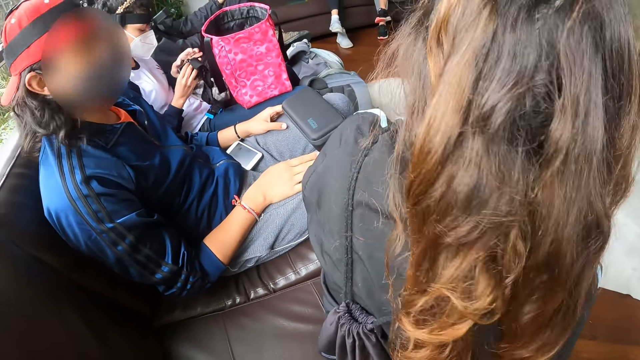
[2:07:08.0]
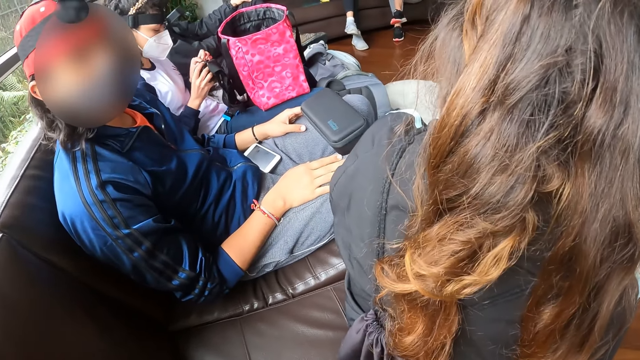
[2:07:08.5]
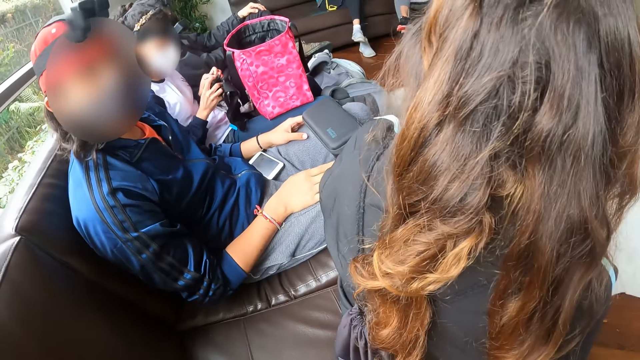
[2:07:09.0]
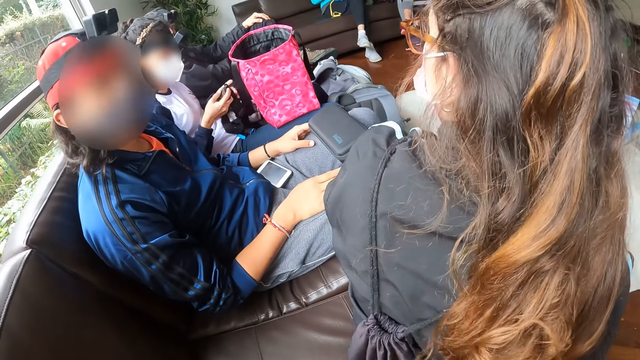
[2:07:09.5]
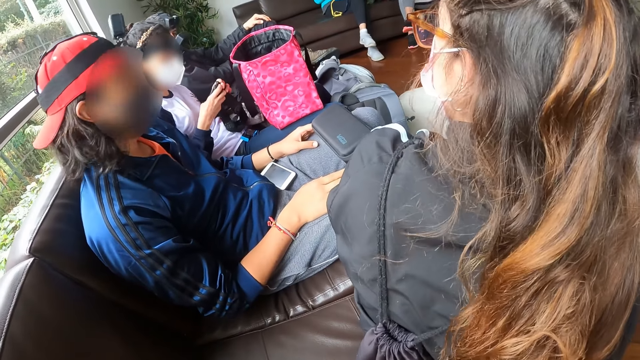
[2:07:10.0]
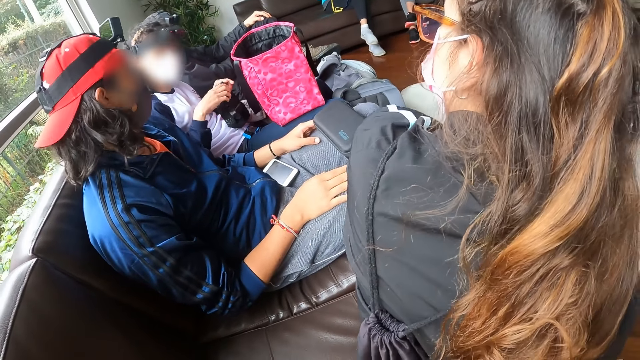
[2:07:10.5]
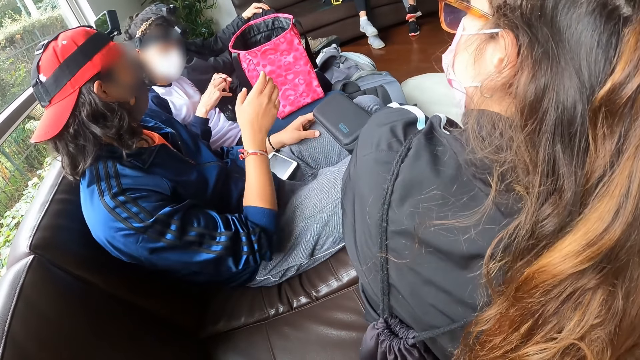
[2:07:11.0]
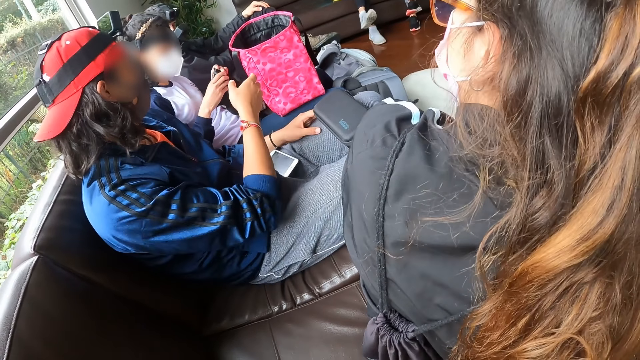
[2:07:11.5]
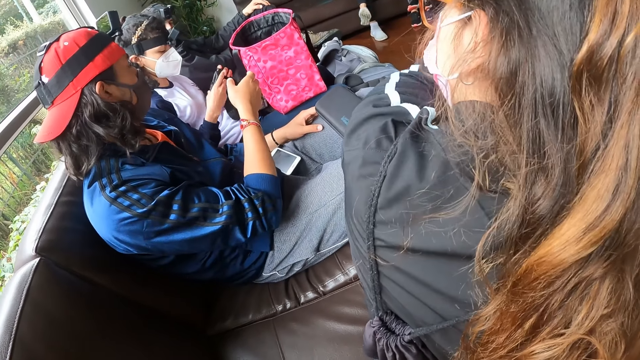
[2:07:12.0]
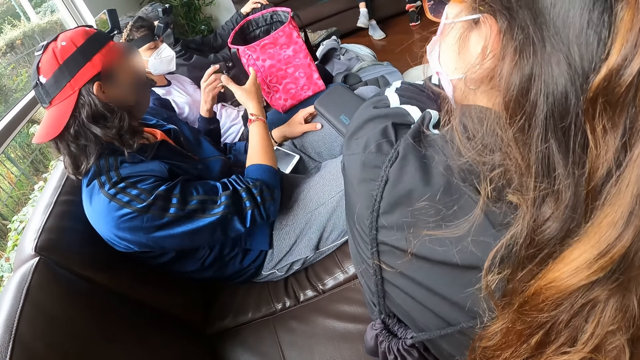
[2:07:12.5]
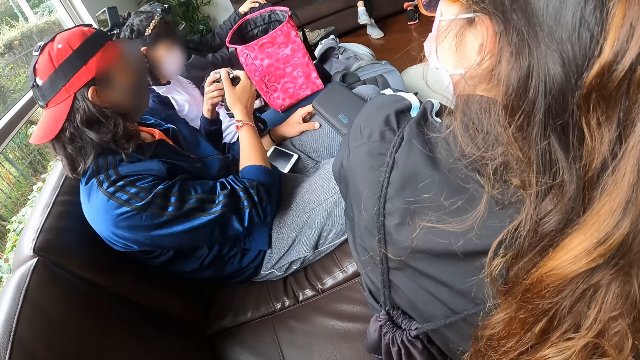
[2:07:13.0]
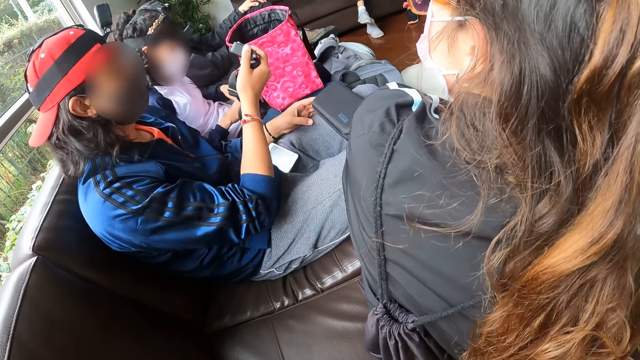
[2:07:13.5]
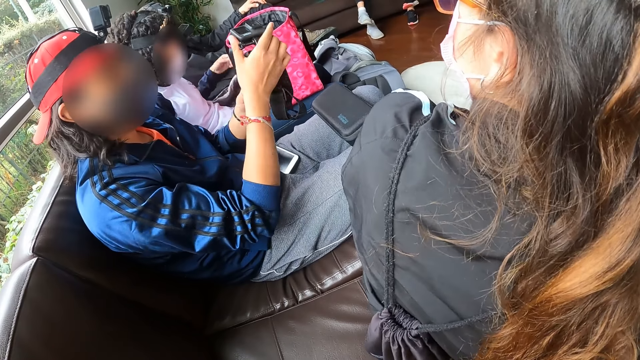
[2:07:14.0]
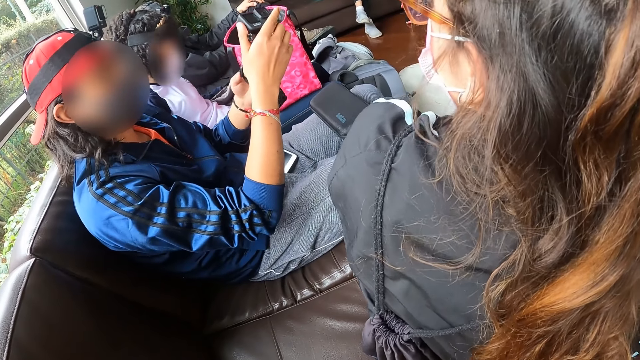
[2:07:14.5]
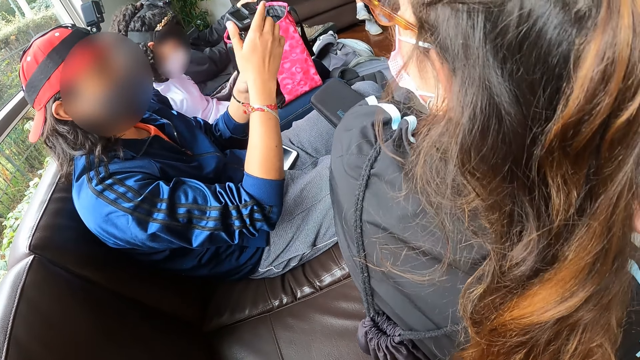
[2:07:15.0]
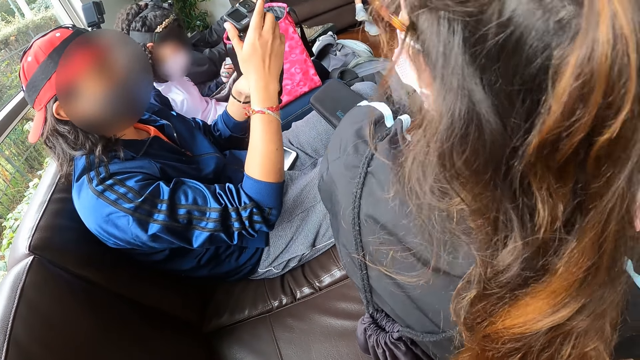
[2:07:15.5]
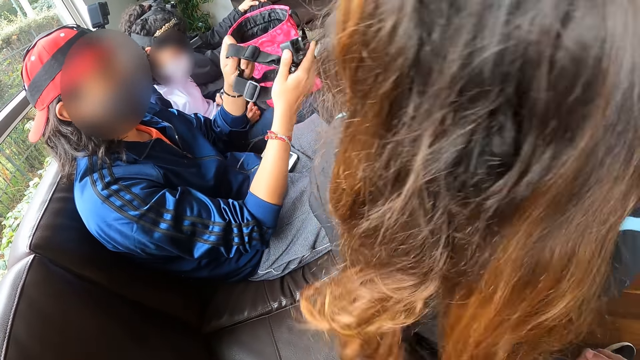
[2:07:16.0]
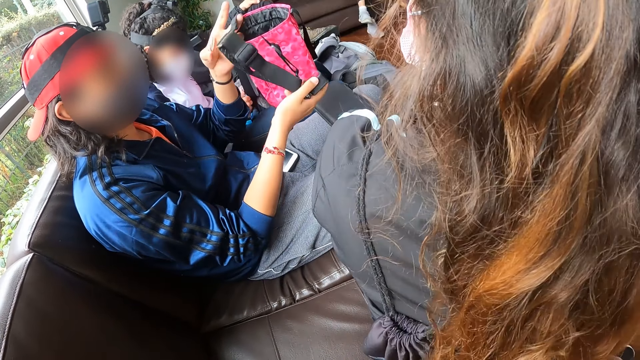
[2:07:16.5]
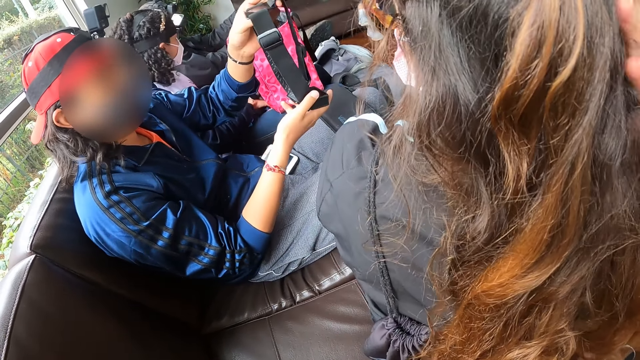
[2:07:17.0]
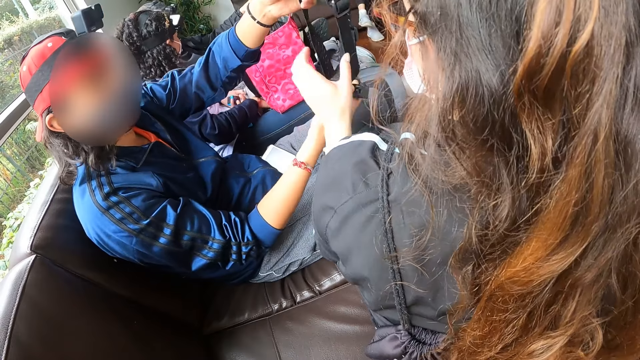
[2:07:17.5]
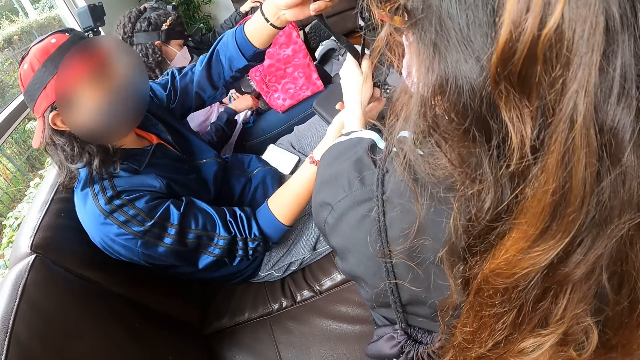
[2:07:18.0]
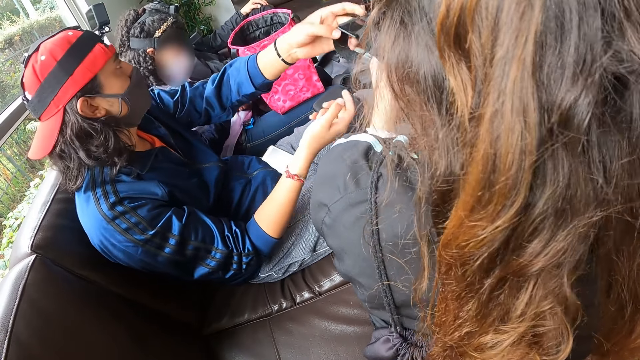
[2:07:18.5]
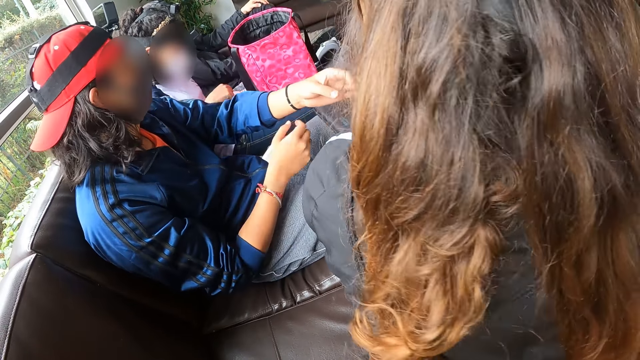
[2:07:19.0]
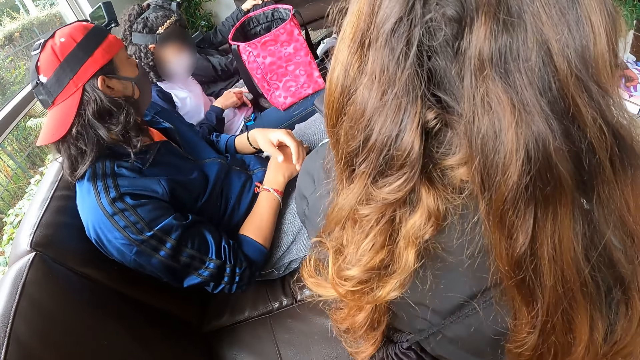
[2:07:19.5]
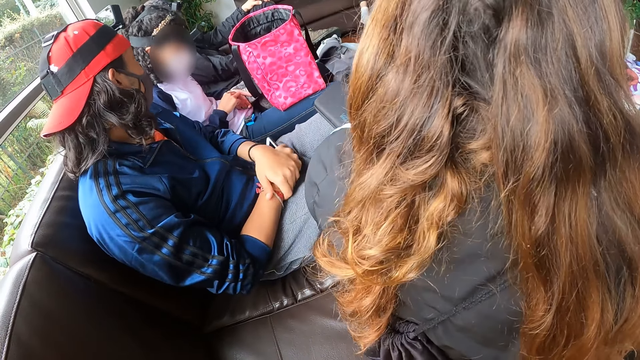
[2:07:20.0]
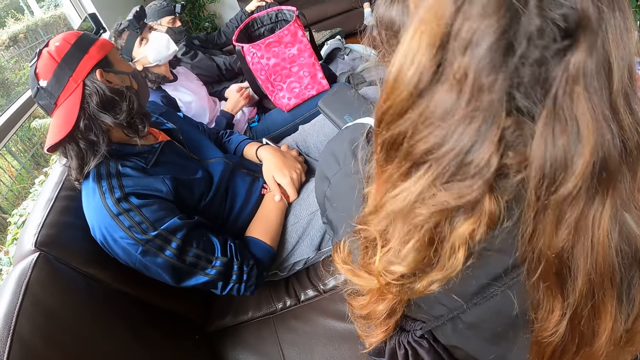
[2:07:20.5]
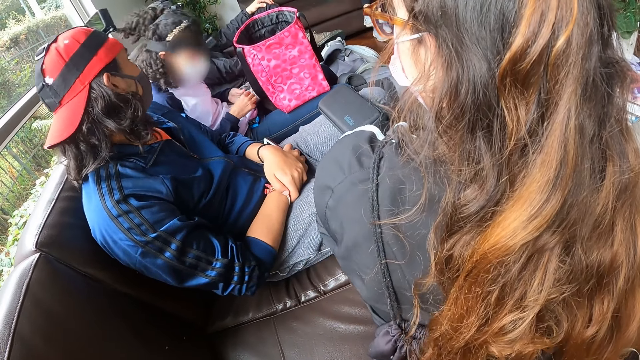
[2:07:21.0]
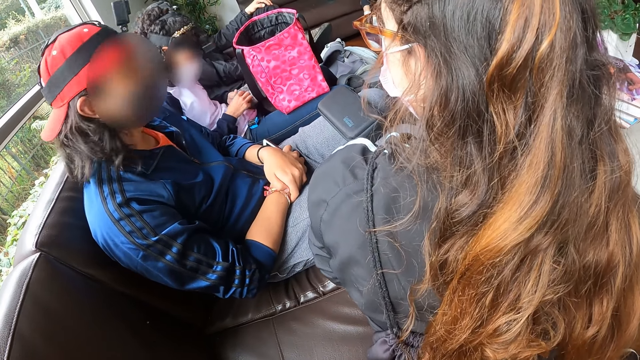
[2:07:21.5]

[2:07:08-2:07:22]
A man passes the camera in his right hand to another man. The other man adjusts the camera in his hands and gives the woman the camera.

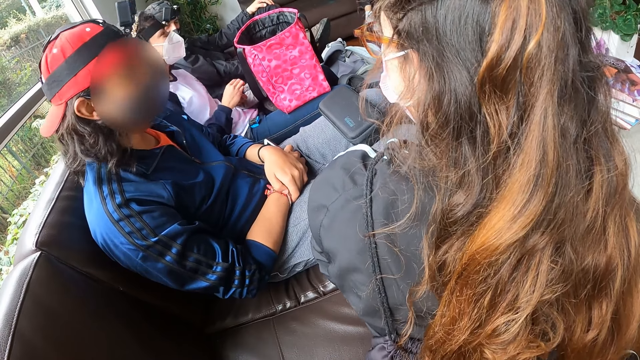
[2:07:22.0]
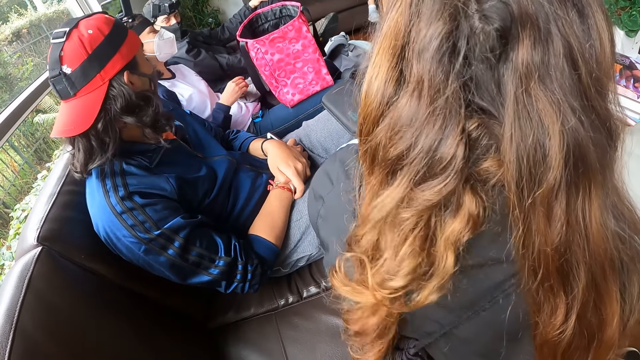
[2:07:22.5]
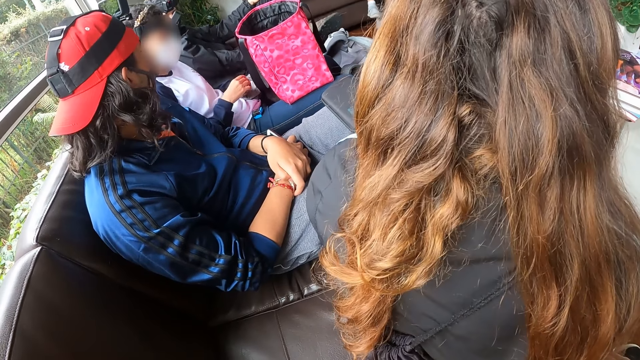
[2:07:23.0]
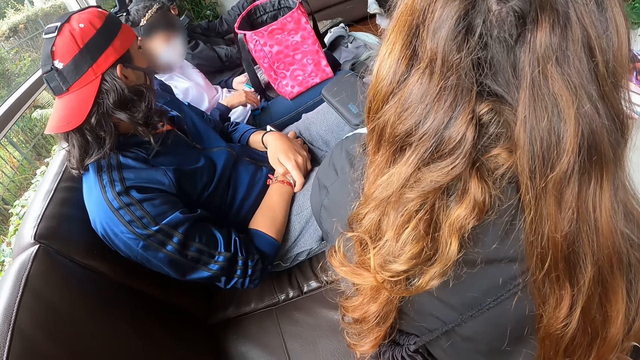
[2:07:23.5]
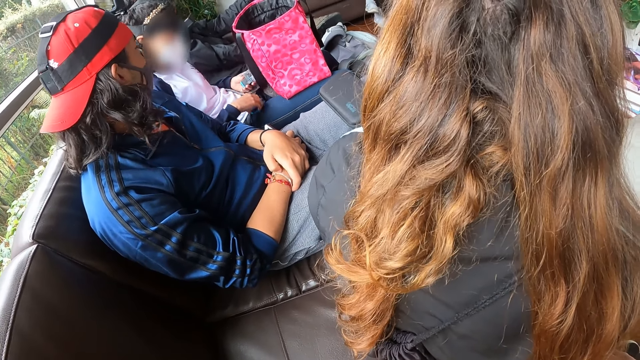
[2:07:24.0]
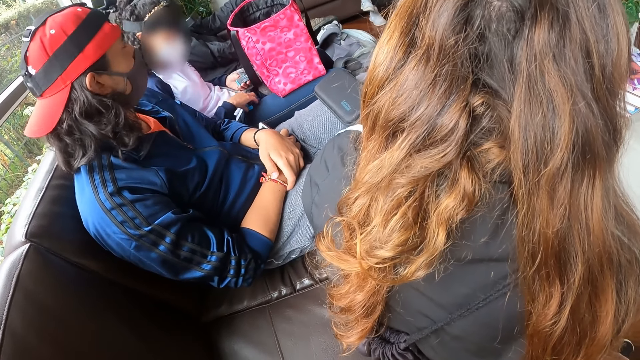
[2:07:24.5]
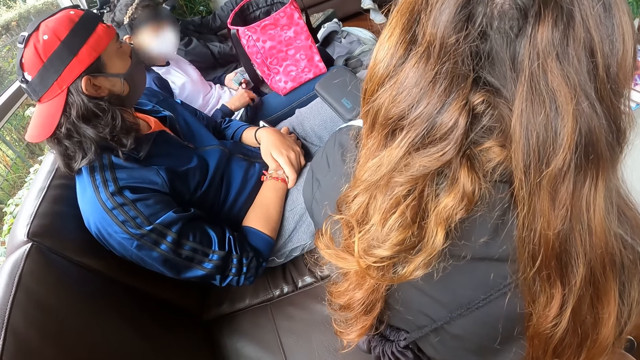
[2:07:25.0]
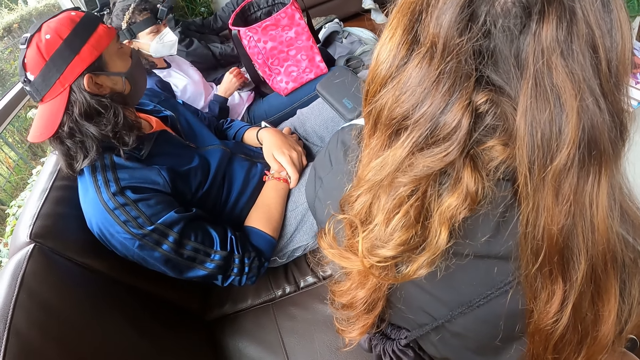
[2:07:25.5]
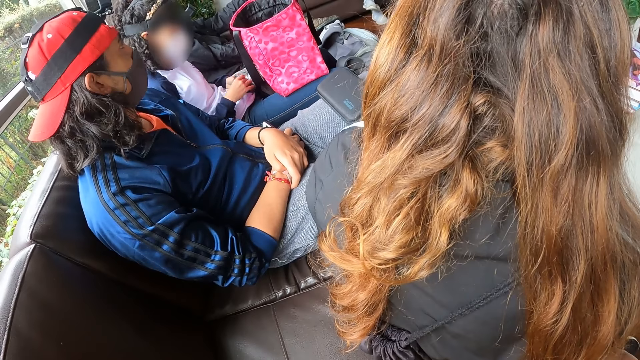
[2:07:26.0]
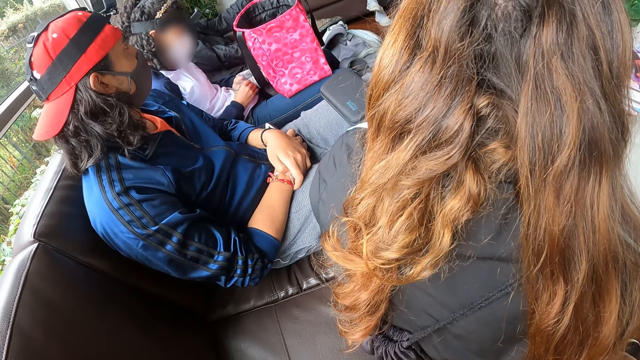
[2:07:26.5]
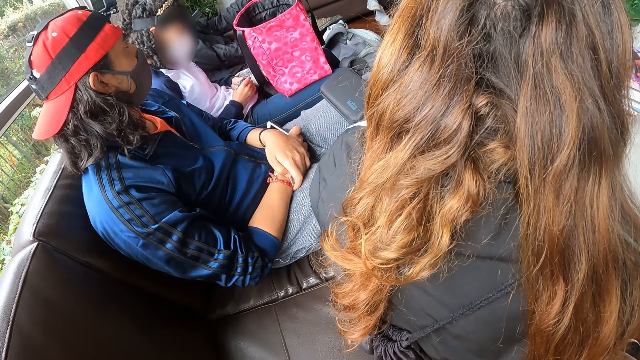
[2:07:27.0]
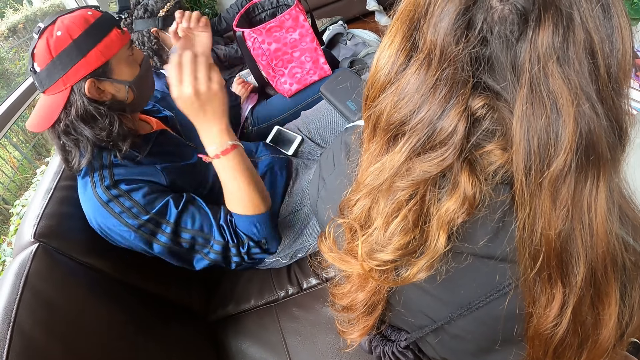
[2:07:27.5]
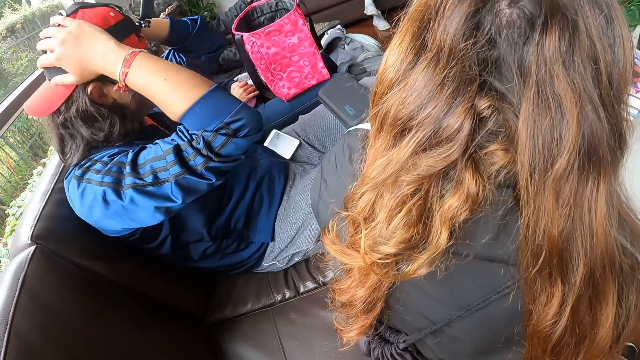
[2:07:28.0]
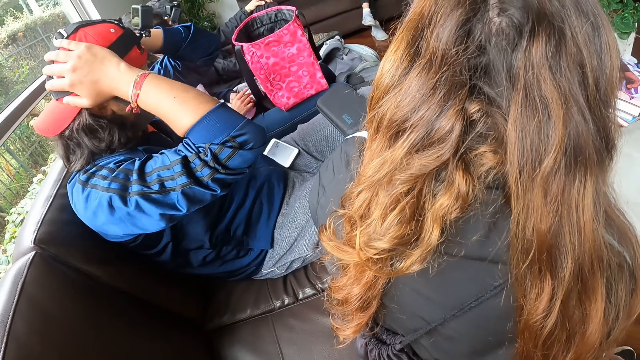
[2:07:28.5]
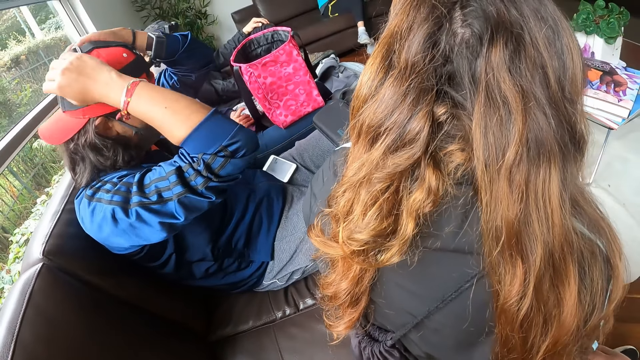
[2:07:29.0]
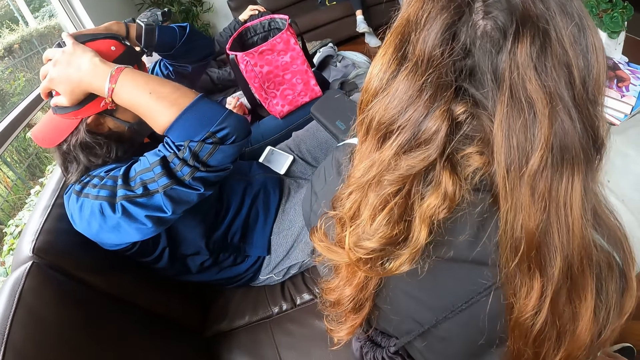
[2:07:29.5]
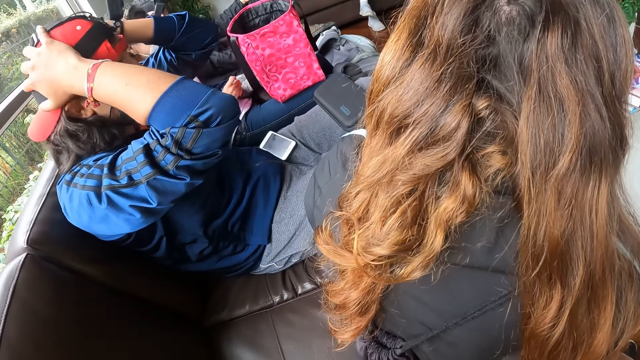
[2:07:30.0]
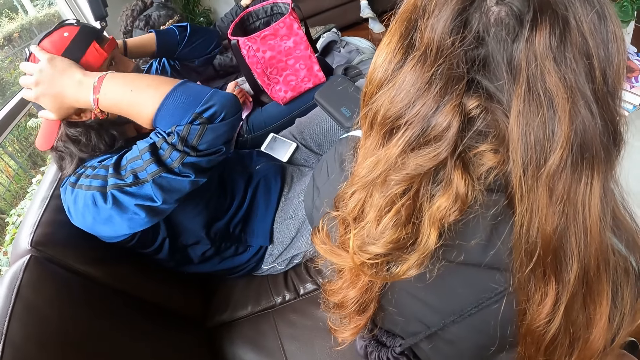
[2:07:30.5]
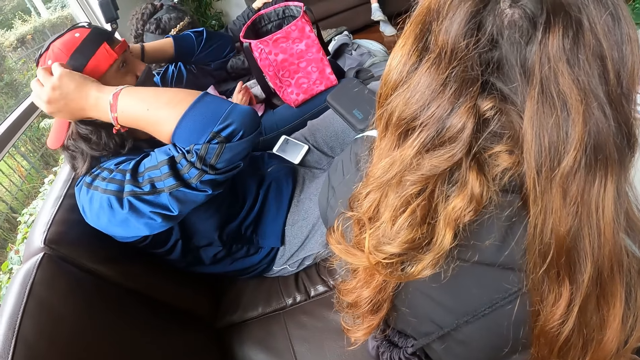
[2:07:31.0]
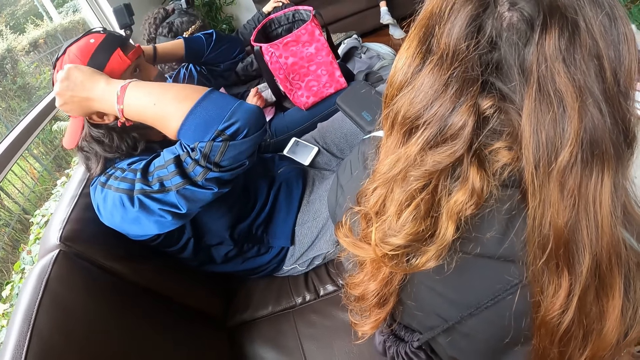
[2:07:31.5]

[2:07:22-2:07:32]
The man picks up the battery on his lap with his right hand. He drops the battery in his right hand and adjusts a camera on his head with his hands.
